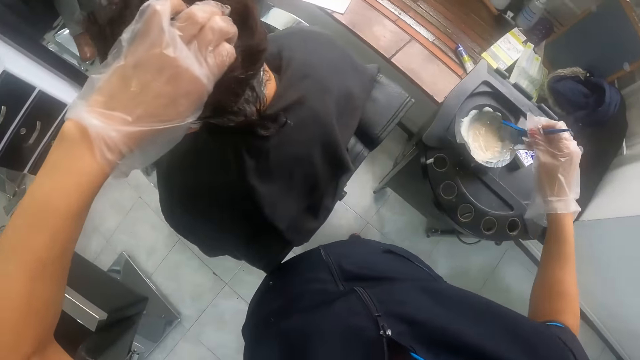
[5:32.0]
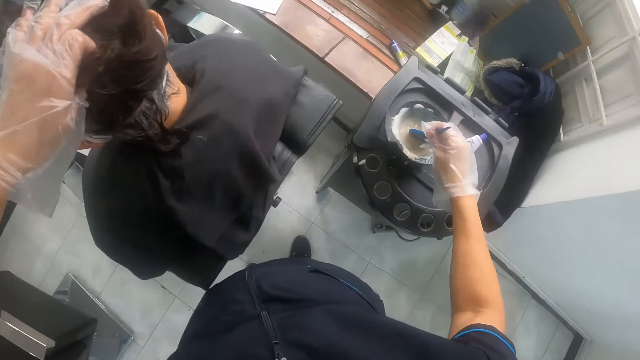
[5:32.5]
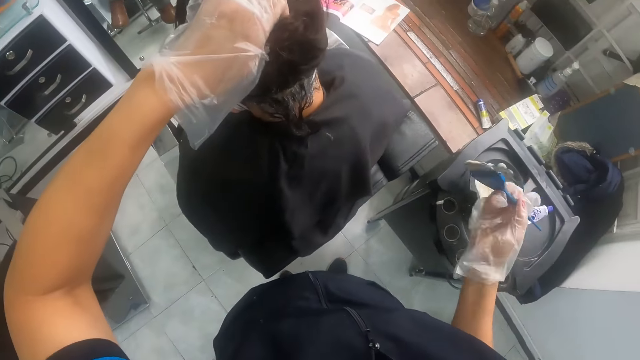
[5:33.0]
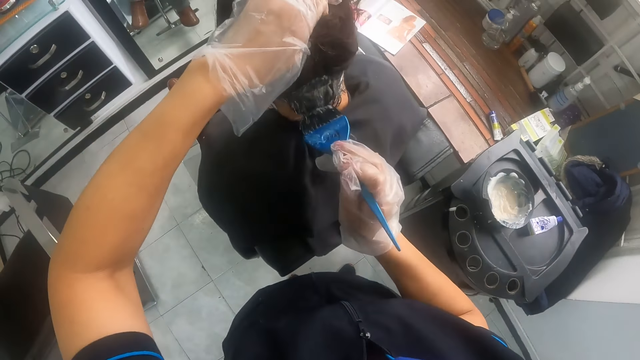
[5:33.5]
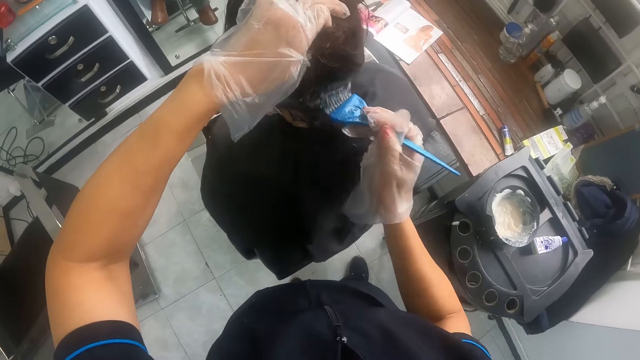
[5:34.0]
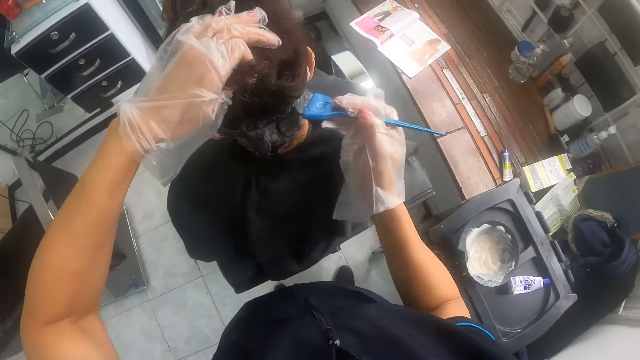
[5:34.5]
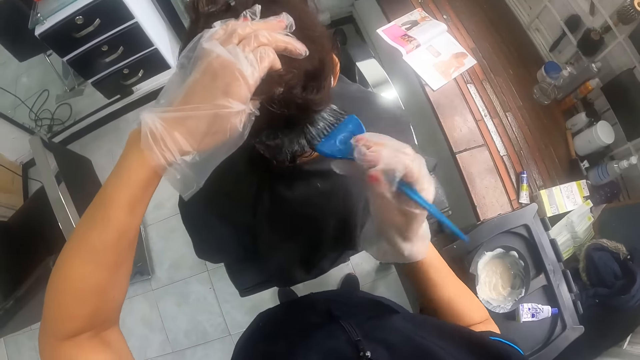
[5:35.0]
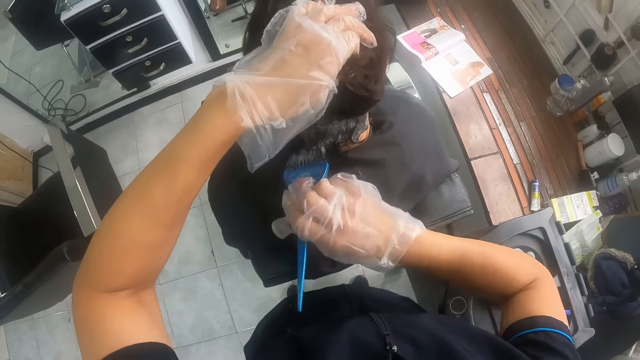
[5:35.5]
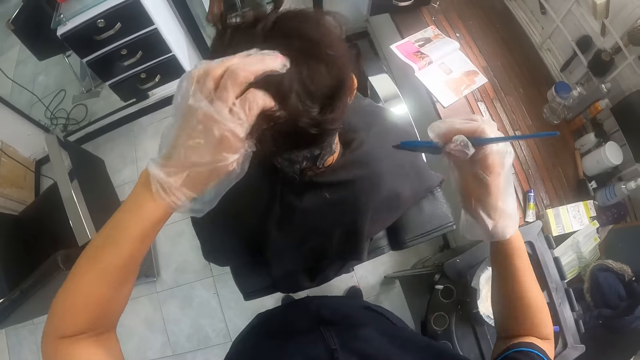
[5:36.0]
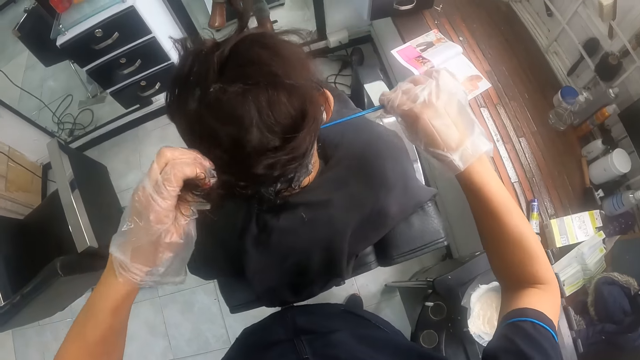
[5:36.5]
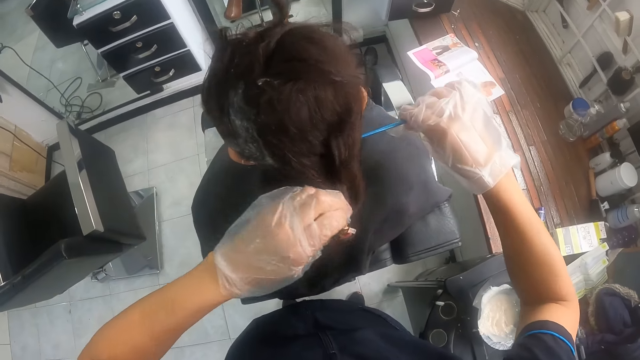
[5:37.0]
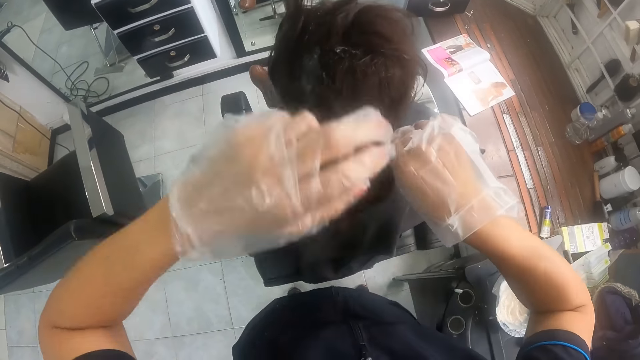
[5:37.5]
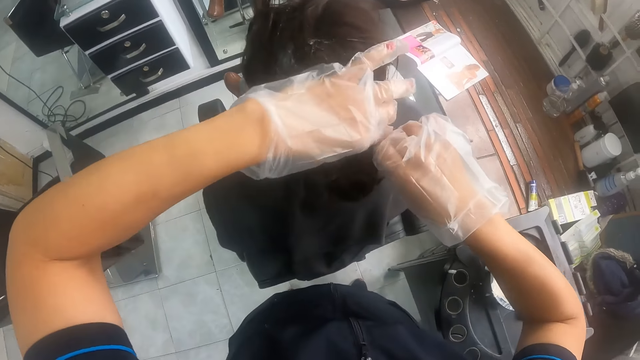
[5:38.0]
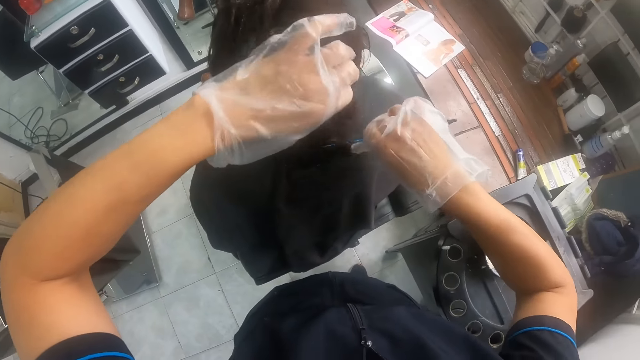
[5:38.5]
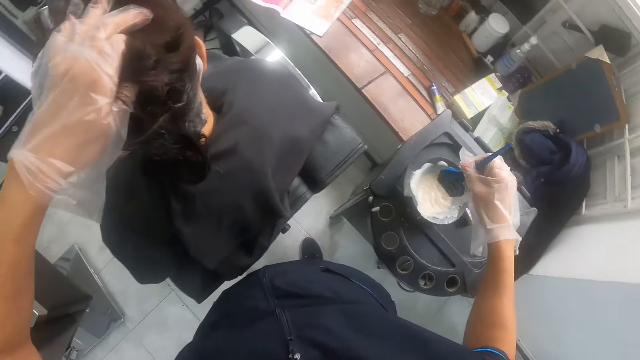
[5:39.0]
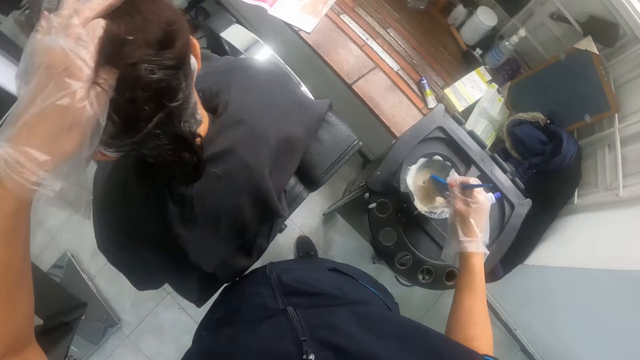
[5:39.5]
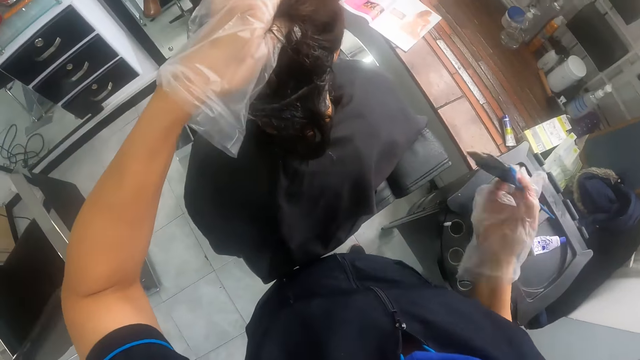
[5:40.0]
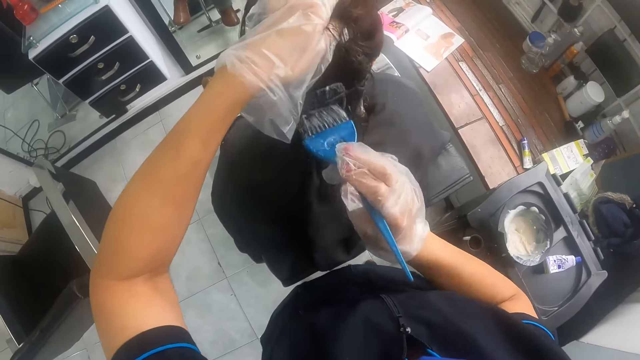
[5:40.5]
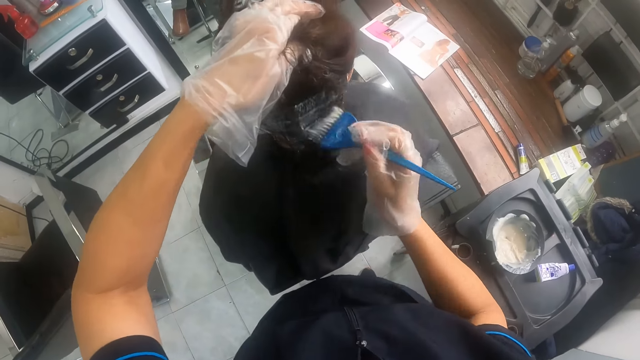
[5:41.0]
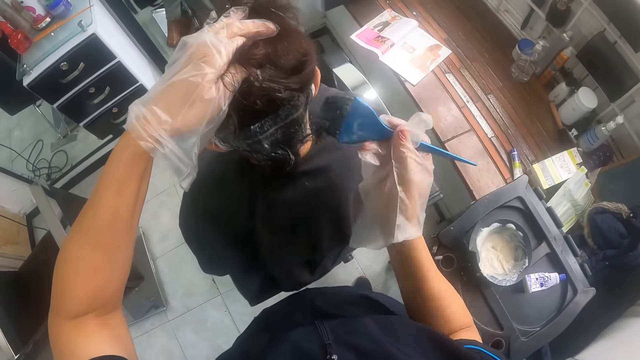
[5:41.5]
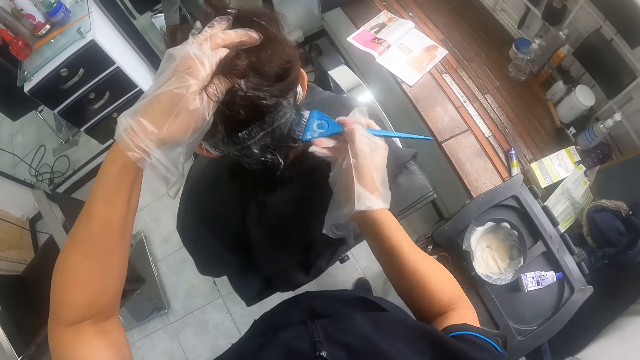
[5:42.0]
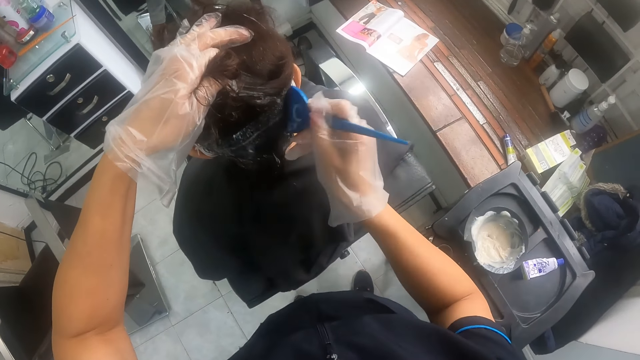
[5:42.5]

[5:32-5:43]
The camera wearer dips the hairbrush in her gloved right hand in the mixing bowl of relaxer. She applies relaxer to the woman's hair with the hairbrush in her gloved right hand. She parts the woman's hair with the tail of the hairbrush in her right hand. She stretches the woman's hair with the hairbrush in her gloved right hand. She holds the woman's hair with her gloved left hand. She dips the hairbrush in her gloved right hand in the mixing bowl of relaxer. She applies relaxer to the woman's hair with the hairbrush in her gloved right hand.

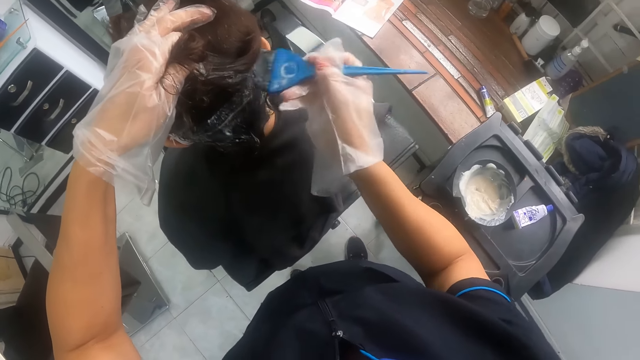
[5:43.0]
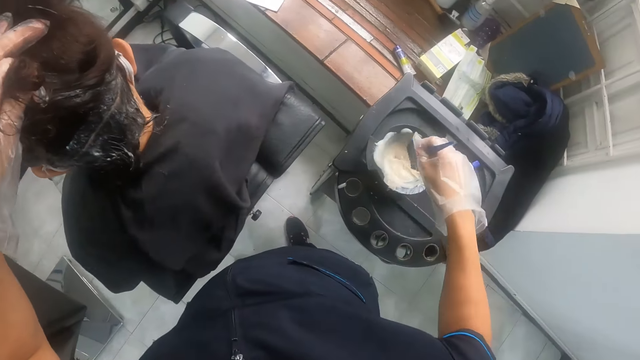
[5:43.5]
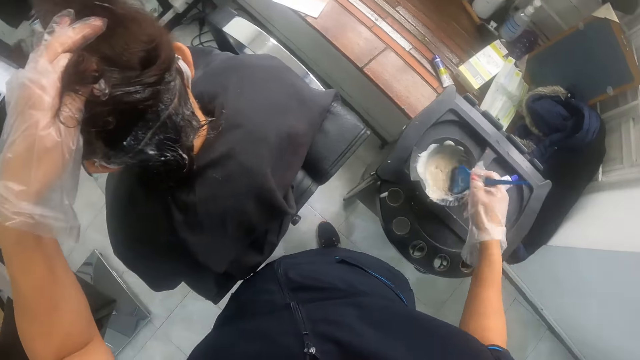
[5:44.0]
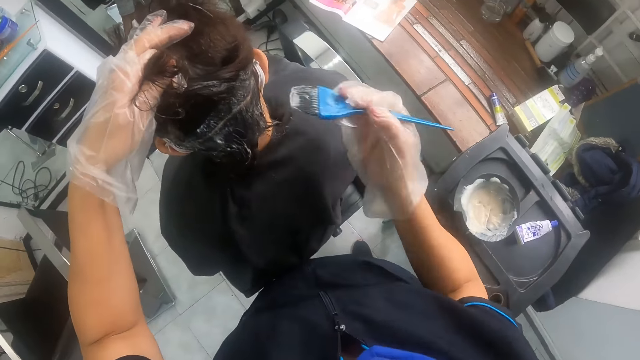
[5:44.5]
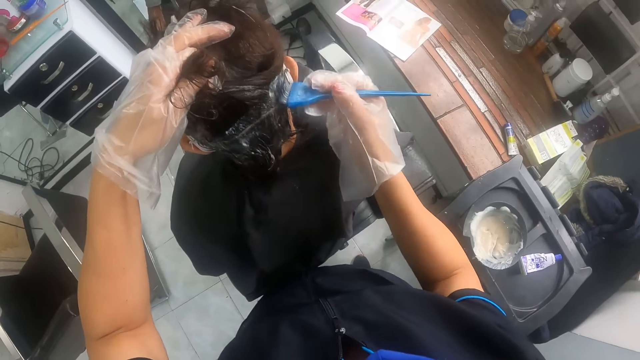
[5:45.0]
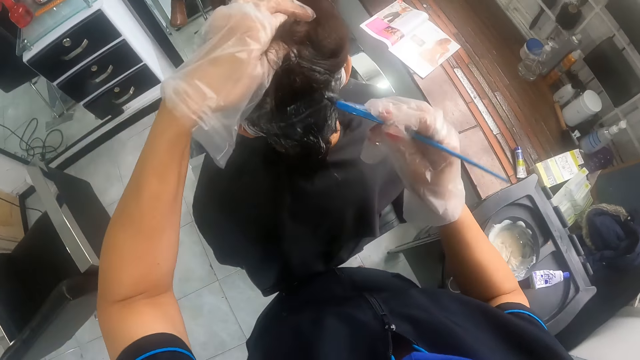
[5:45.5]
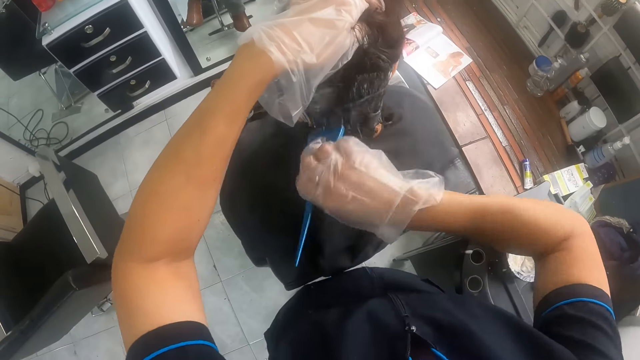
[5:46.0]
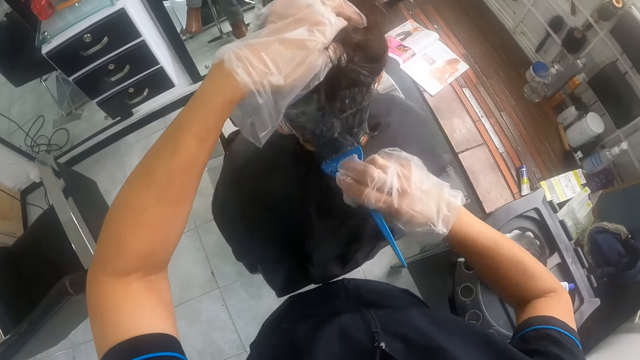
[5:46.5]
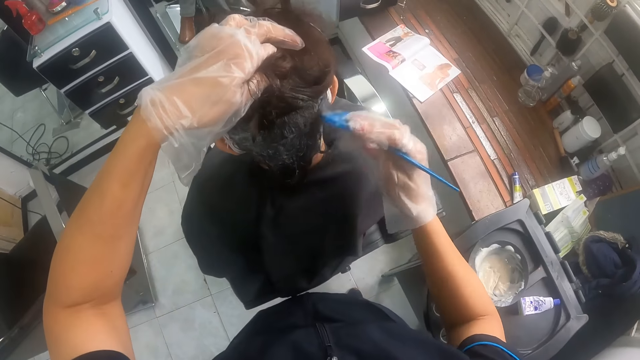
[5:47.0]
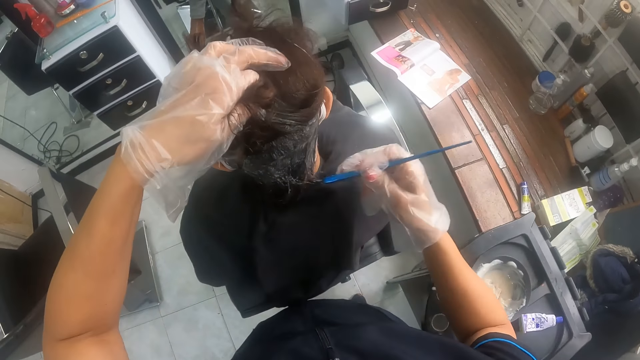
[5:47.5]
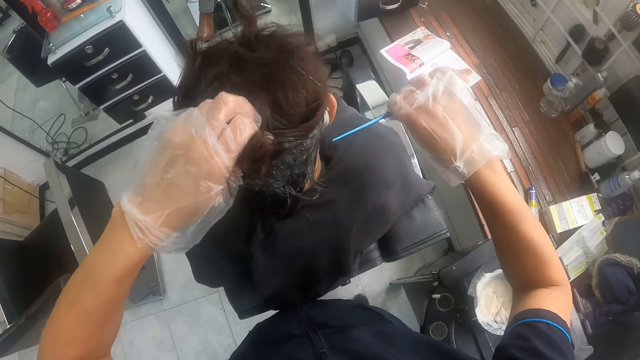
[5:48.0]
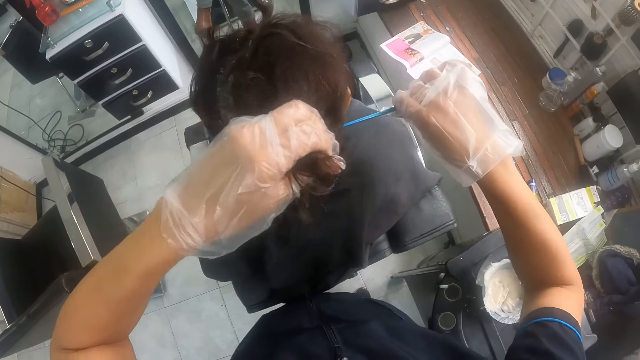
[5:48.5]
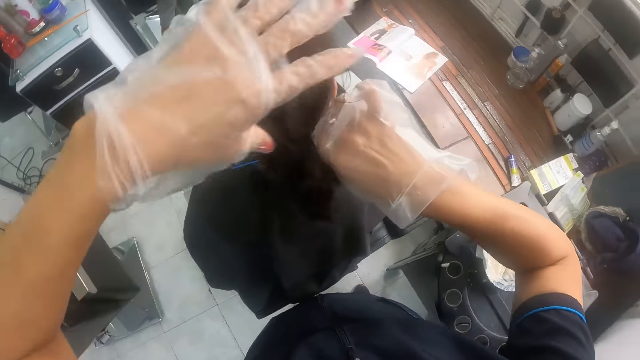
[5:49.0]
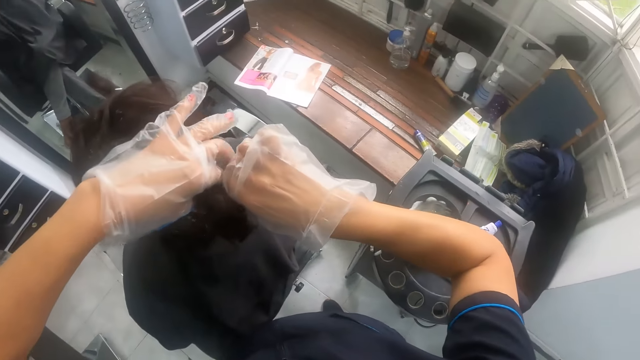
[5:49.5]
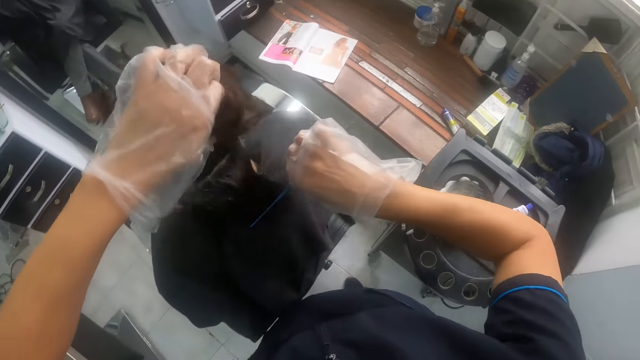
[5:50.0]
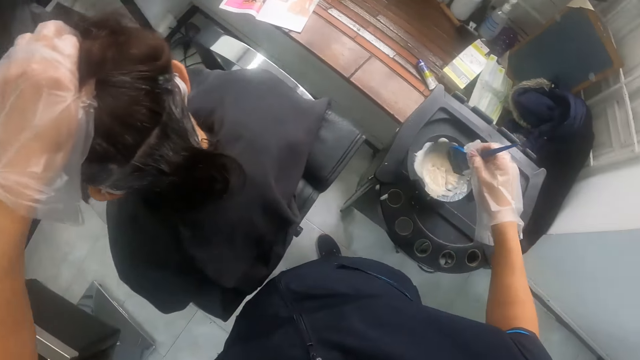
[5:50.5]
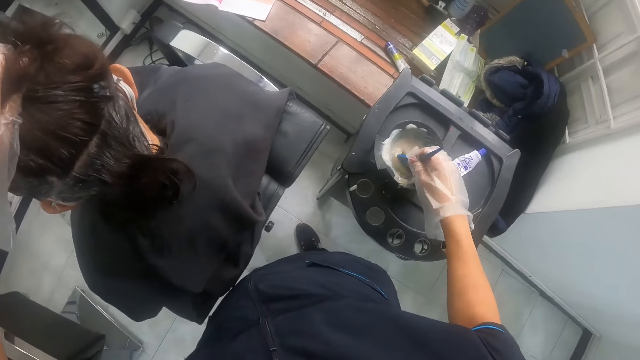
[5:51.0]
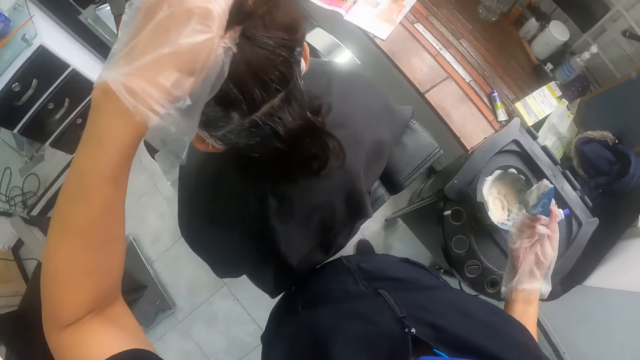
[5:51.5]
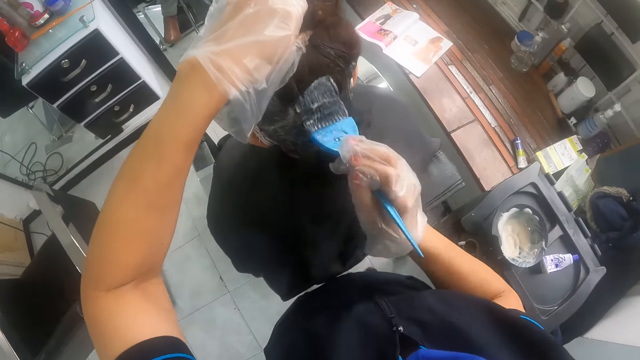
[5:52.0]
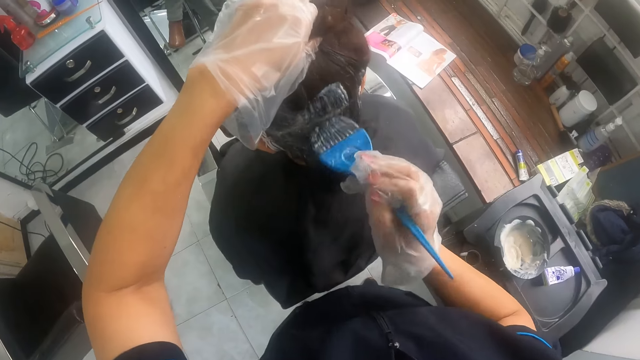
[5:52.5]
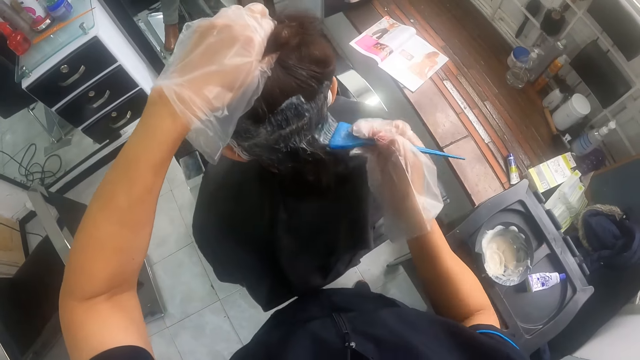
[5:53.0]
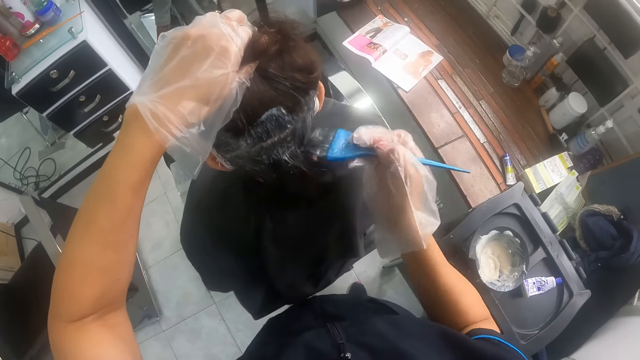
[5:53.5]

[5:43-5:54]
The camera wearer dips the hairbrush in his gloved right hand in the mixing bowl or tin of relaxer. They apply relaxer to the woman's hair with the hairbrush in her gloved right hand. They part the woman's hair with the tail of the hairbrush in her right hand. They hold the woman's hair with her gloved left hand. They dip the hairbrush in his gloved right hand in the mixing bowl of relaxer. They scoop off excess hair relaxer on the tin. They apply relaxer to the woman's hair with the hairbrush in her gloved right hand.
